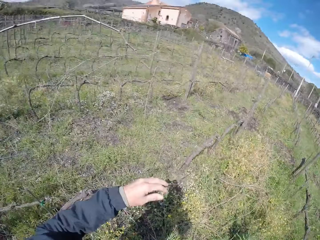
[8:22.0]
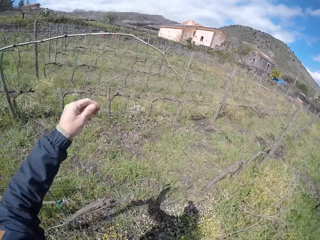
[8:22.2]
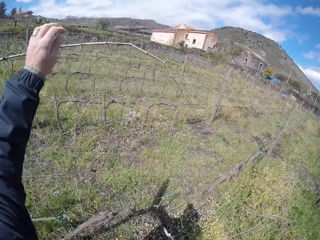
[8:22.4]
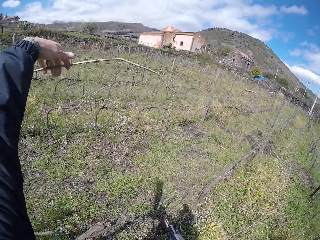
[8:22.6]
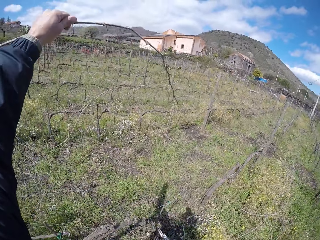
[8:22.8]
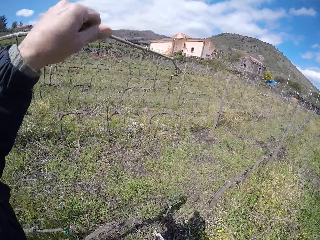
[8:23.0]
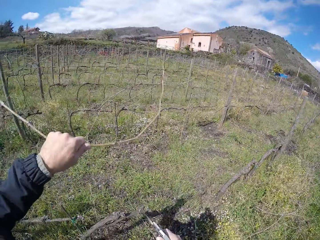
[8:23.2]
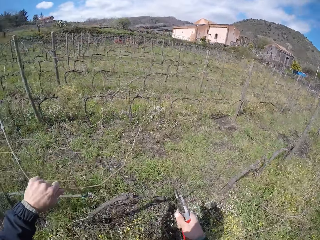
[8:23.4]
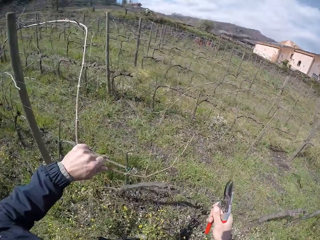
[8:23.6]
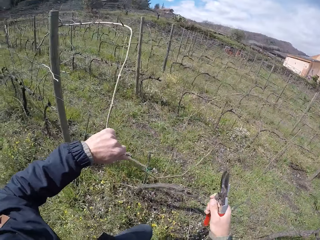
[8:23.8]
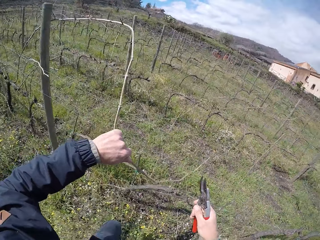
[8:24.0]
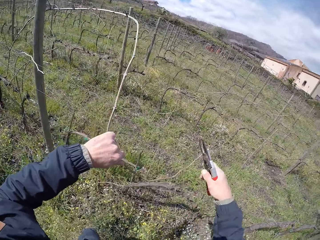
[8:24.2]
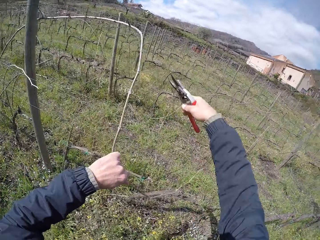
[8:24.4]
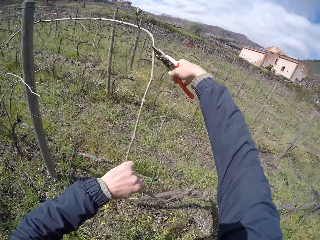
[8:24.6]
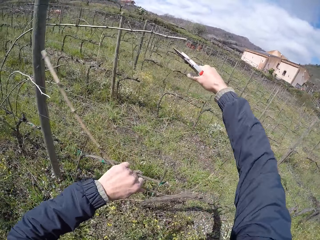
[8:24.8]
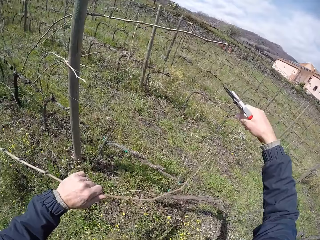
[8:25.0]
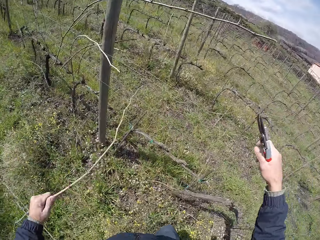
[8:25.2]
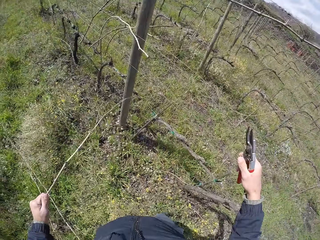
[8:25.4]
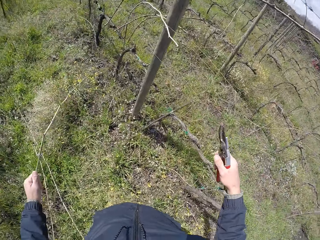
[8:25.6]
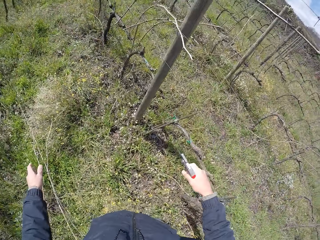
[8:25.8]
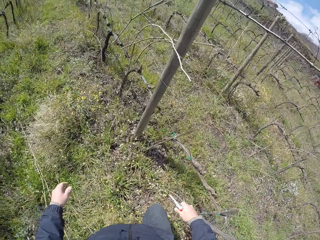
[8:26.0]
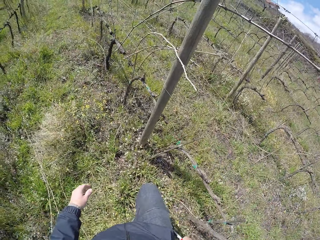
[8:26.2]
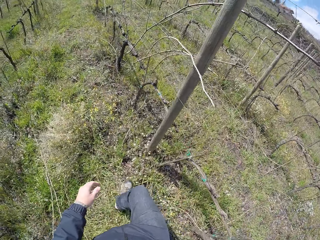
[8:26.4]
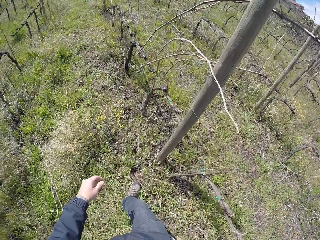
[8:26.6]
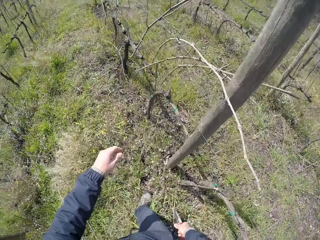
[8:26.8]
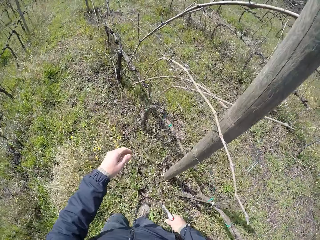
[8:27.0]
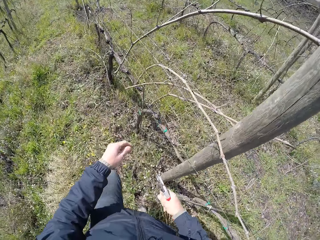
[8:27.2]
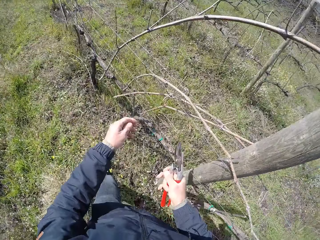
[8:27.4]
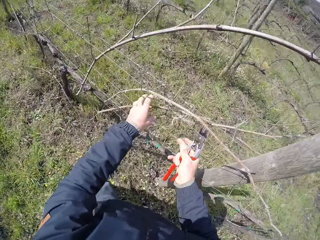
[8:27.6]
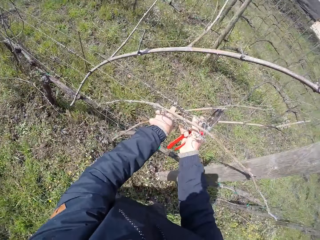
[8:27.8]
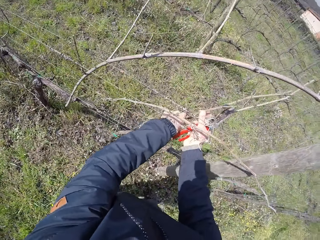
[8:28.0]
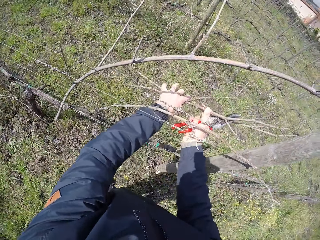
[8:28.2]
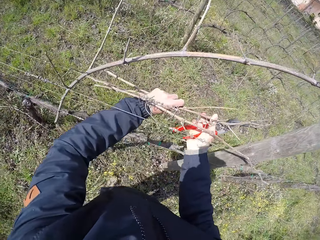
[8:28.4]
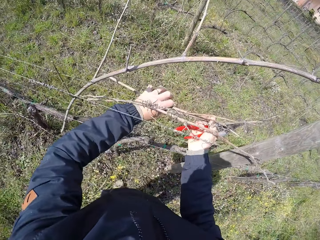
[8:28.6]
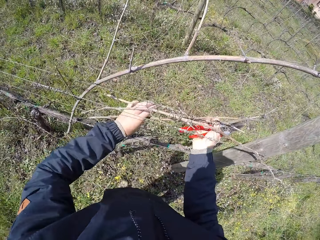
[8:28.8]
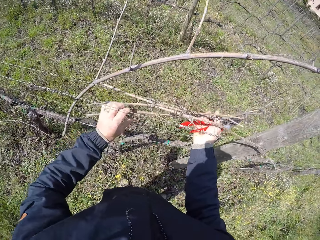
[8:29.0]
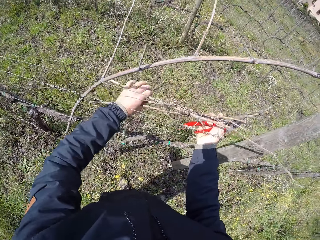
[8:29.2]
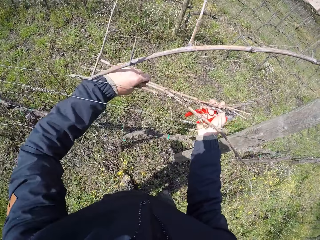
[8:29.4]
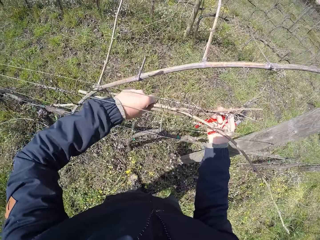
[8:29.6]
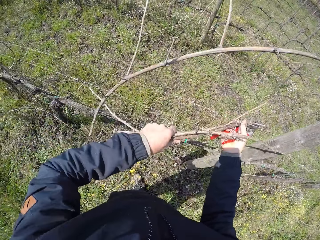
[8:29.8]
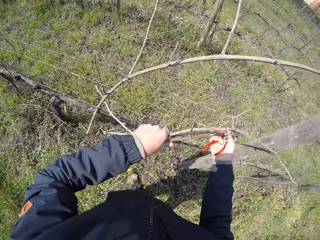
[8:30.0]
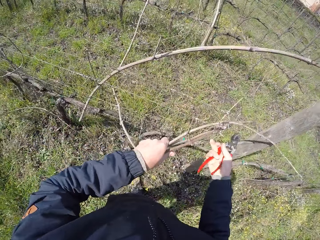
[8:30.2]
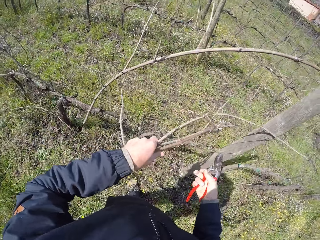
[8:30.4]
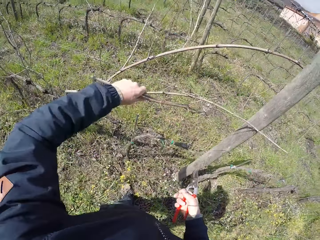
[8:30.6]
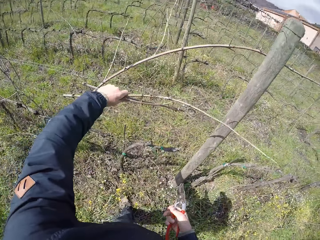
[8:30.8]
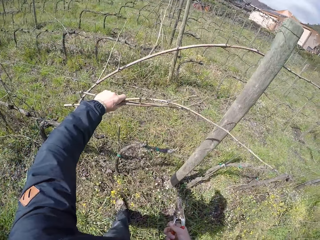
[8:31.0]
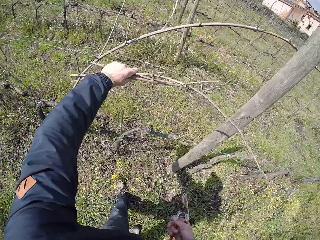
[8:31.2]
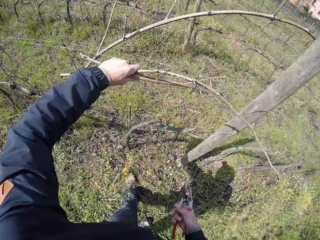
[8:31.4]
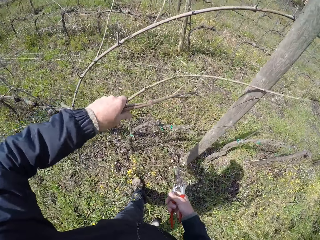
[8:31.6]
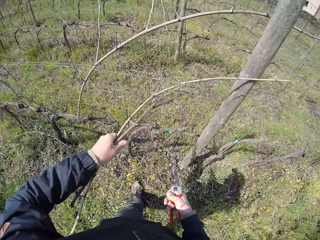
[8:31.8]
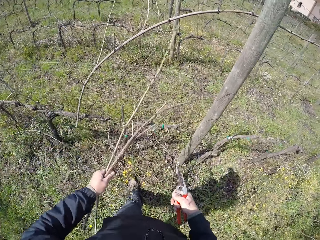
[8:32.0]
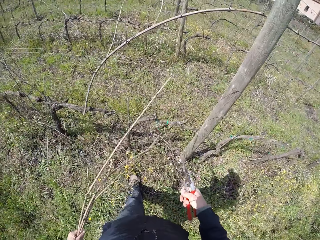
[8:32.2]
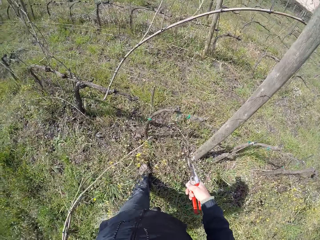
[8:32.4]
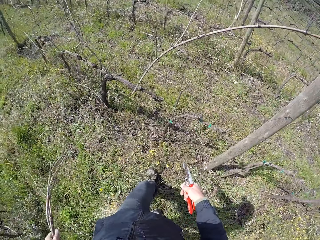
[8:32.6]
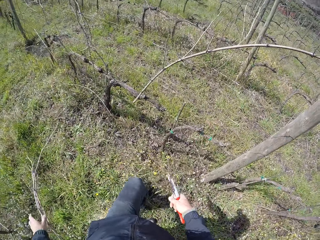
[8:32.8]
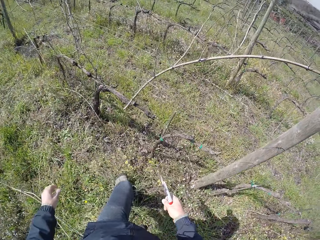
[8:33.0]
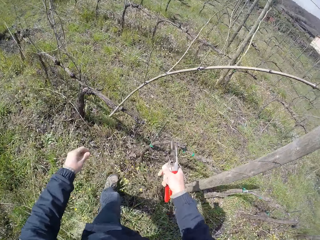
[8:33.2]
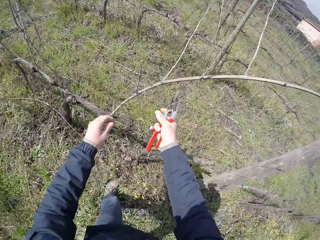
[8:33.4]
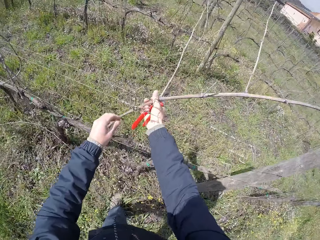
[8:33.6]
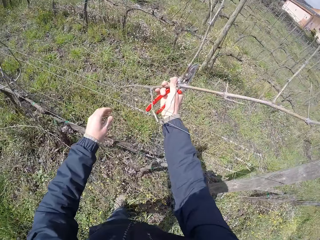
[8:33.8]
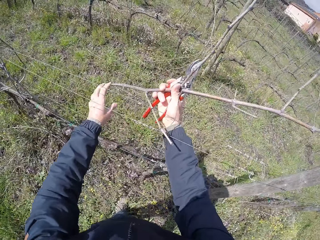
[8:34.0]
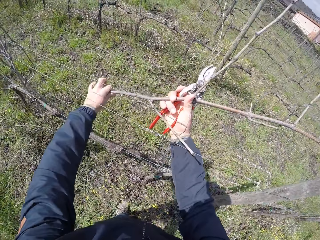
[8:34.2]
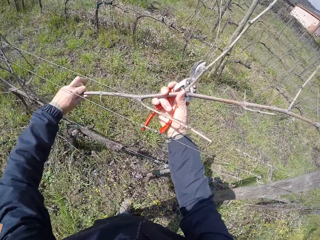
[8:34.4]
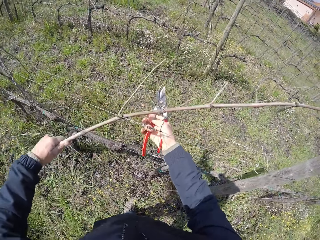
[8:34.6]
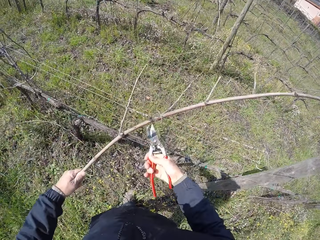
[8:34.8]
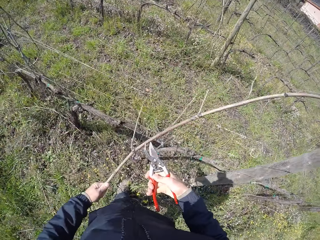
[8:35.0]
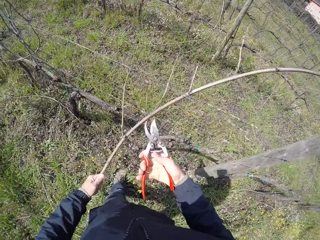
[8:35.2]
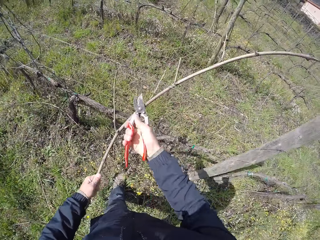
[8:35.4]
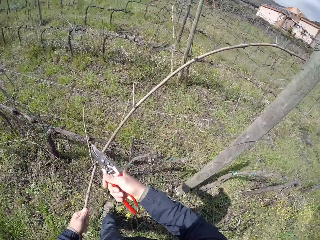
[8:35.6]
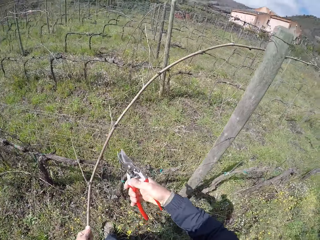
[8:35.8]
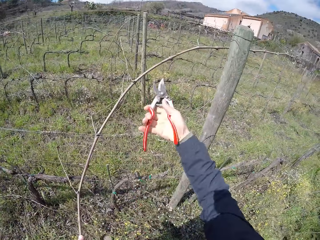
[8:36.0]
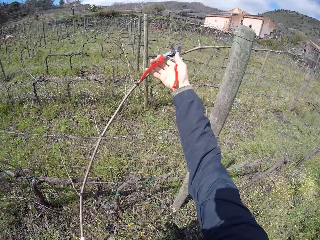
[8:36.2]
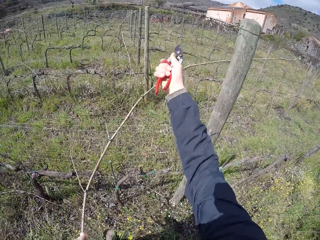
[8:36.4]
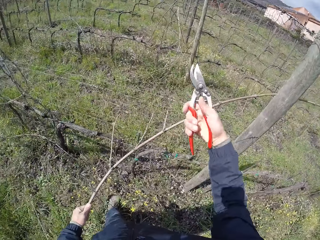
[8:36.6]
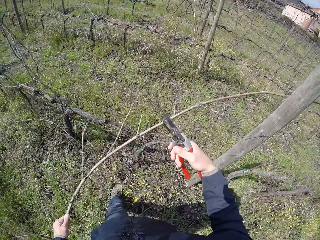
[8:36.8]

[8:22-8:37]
The camera wearer pulls a plant branch from the wire with his left hand. He cuts the plant branch from the wire with the pruner in his right hand. He drops the plant branch on the ground with his left hand. He moves. He pulls a plant branch from the wire with both hands. He pulls the plant branch from the wire with his left hand. He drops the plant branch on the ground with his left hand. He pulls a plant branch from the wire with both hands. He holds the plant branch with his left hand. He cuts the plant branch from the wire with the pruner in his right hand.

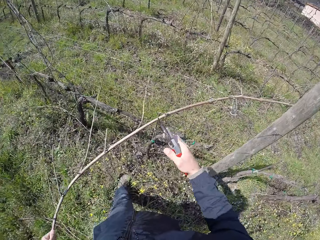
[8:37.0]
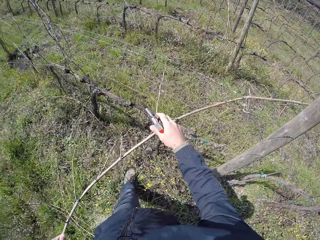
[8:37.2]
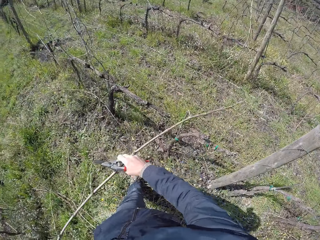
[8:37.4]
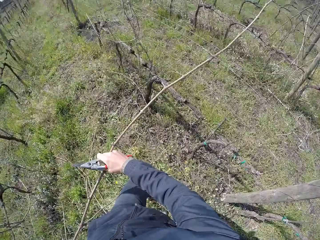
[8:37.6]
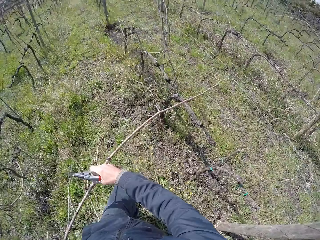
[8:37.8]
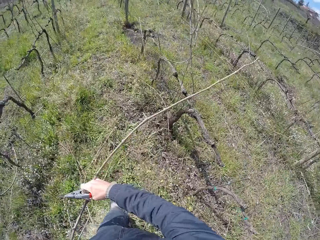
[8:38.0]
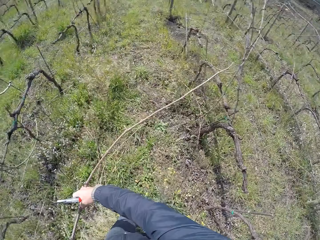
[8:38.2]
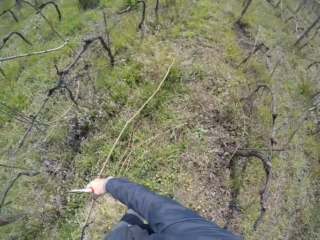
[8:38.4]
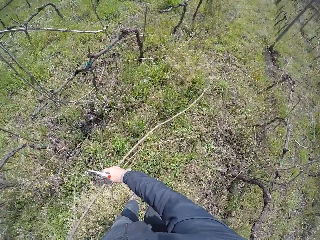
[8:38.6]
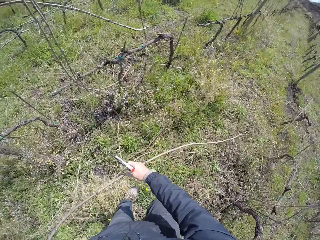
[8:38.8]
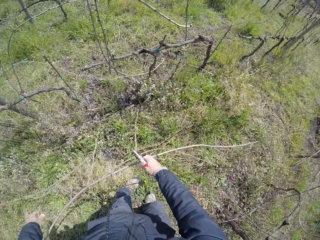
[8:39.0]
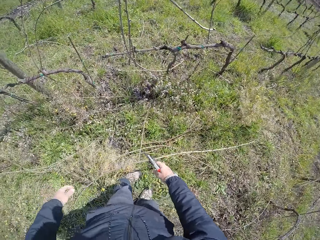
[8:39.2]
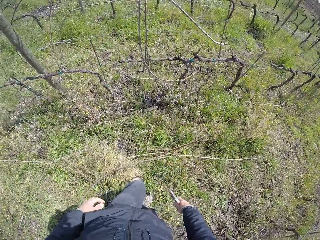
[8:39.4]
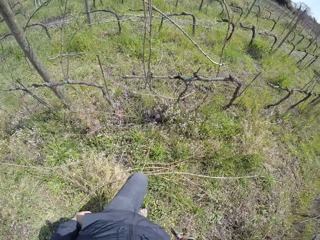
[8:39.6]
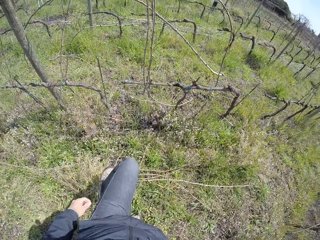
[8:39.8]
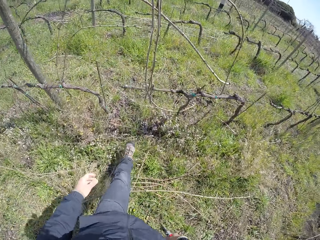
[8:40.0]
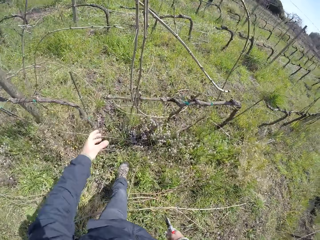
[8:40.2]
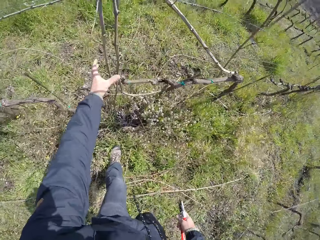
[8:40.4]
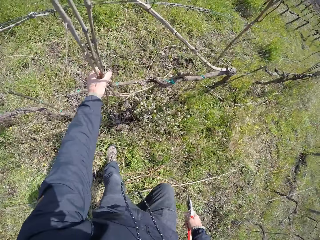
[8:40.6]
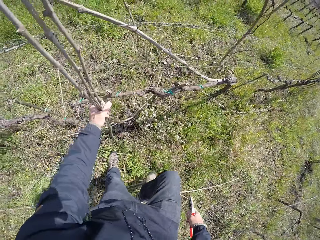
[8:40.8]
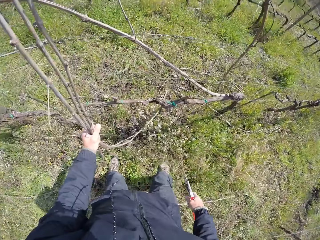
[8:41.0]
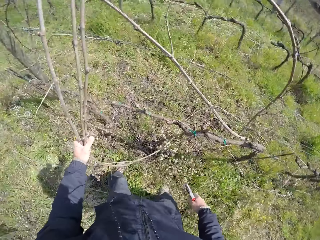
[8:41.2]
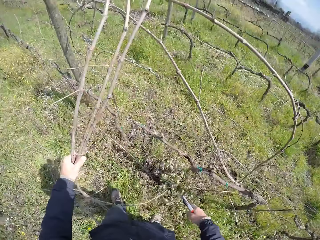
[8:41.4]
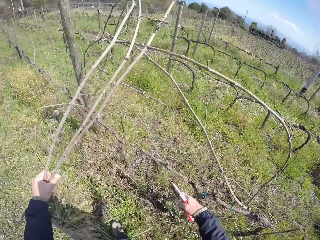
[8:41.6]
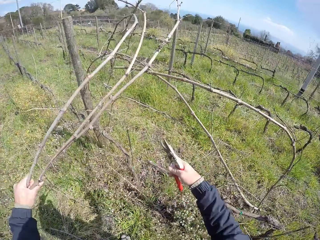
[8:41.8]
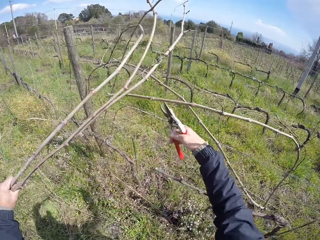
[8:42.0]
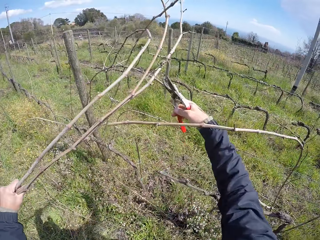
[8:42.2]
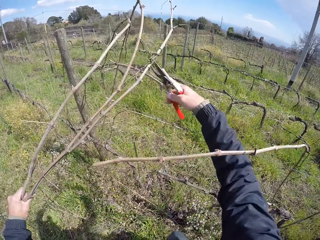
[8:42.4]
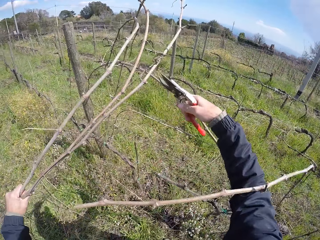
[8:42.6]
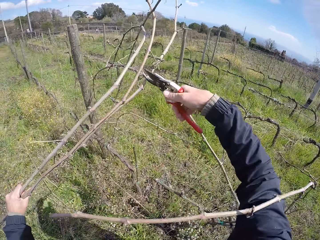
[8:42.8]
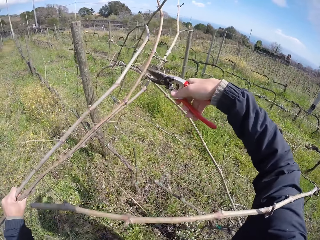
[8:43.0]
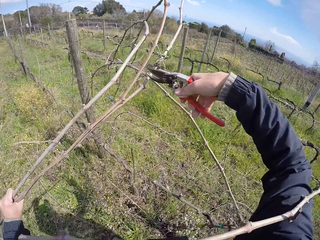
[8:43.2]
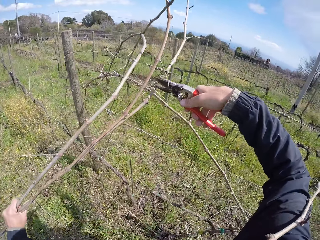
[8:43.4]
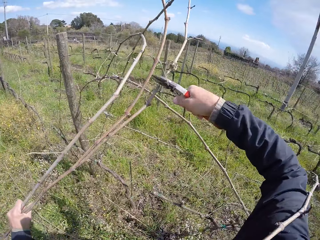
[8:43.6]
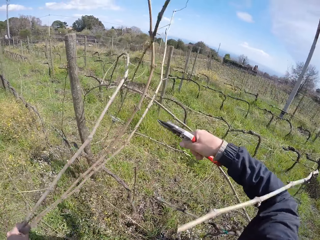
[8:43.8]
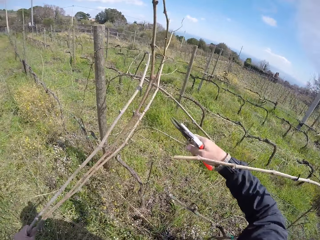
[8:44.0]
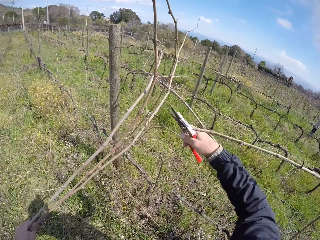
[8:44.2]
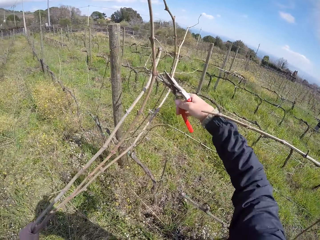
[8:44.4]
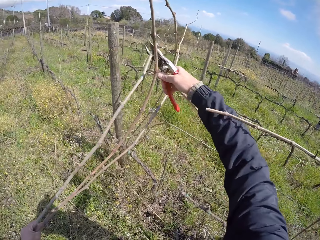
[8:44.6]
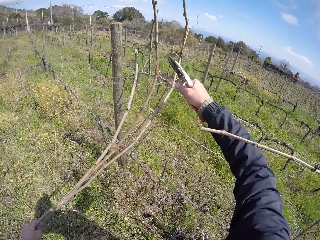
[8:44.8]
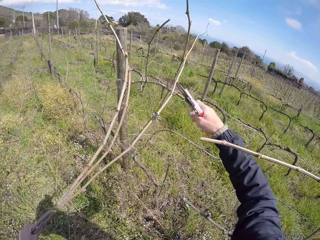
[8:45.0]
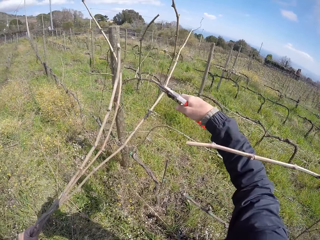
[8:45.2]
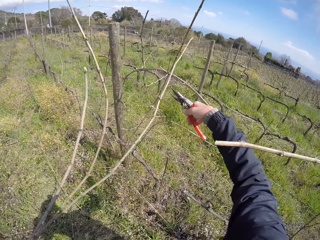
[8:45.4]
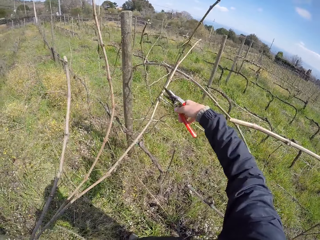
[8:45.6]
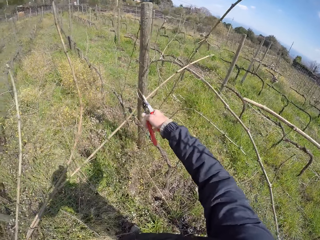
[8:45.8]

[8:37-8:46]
The camera wearer drops the plant branch on the ground with both hands. He moves. He pulls plant branches from the wire with his left hand. He holds the twigs. He cuts the plant branches from the wire with the pruner in his right hand.
